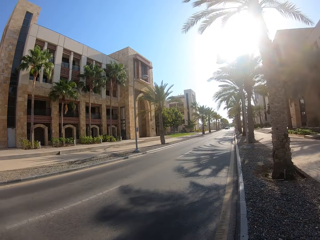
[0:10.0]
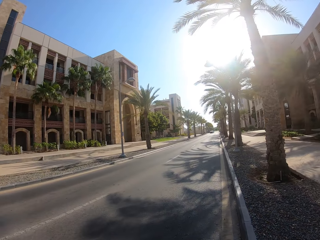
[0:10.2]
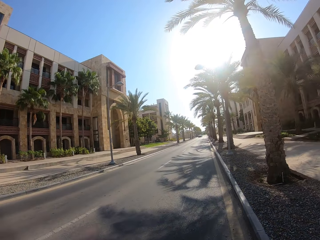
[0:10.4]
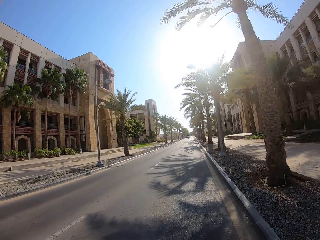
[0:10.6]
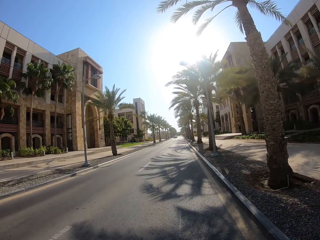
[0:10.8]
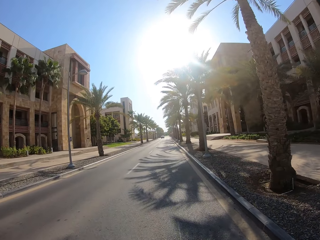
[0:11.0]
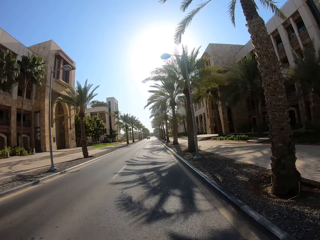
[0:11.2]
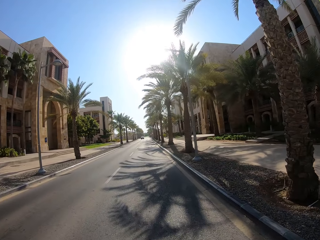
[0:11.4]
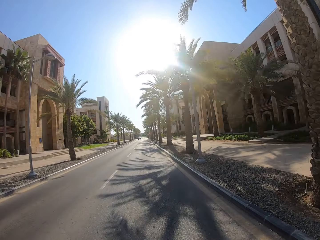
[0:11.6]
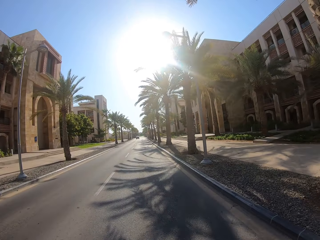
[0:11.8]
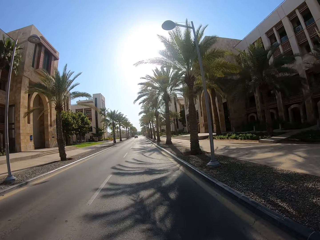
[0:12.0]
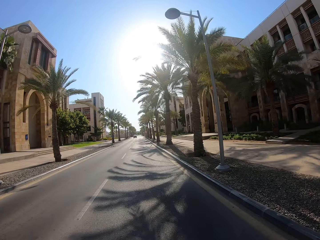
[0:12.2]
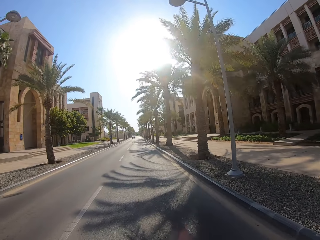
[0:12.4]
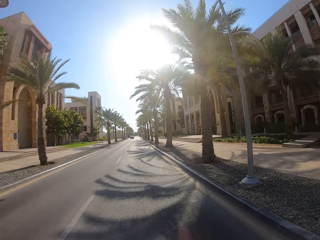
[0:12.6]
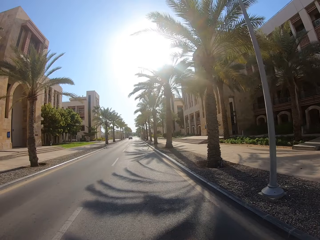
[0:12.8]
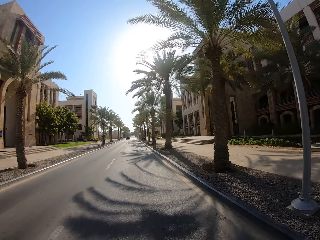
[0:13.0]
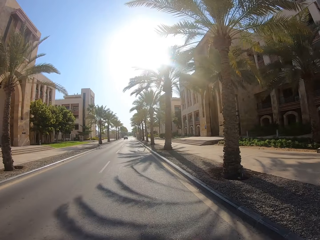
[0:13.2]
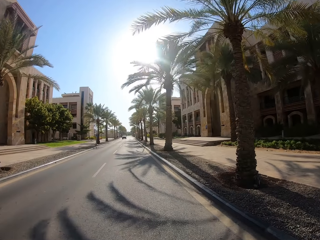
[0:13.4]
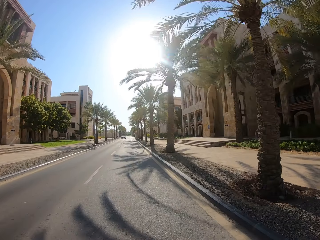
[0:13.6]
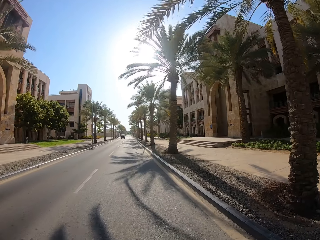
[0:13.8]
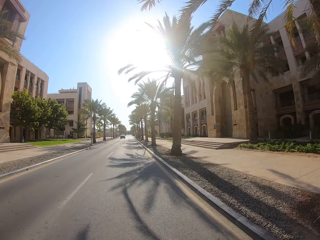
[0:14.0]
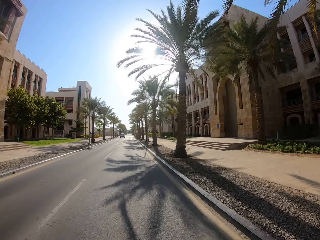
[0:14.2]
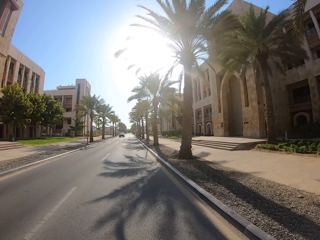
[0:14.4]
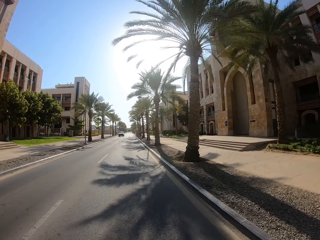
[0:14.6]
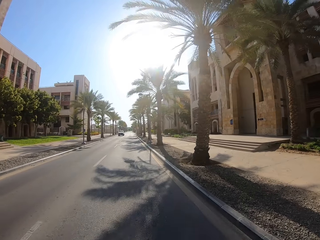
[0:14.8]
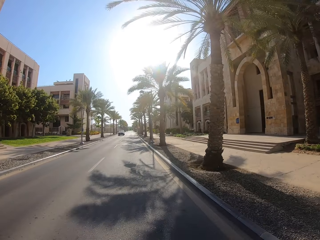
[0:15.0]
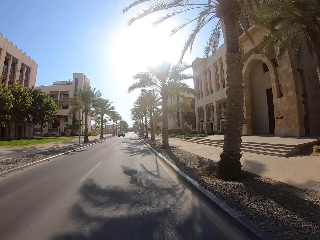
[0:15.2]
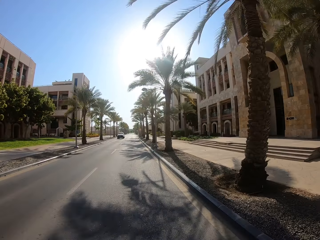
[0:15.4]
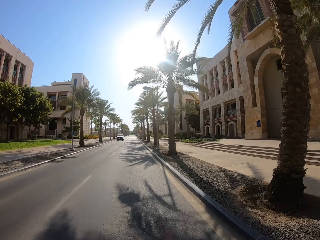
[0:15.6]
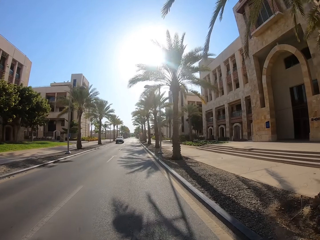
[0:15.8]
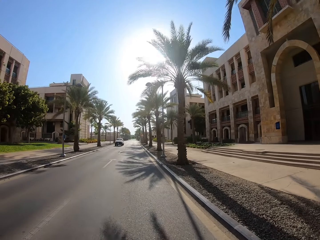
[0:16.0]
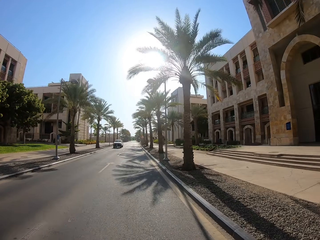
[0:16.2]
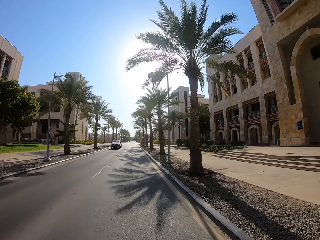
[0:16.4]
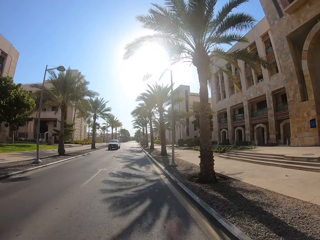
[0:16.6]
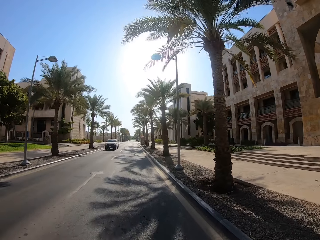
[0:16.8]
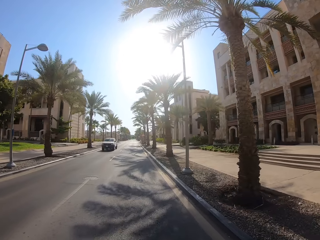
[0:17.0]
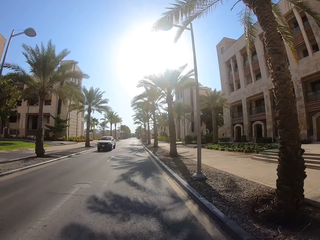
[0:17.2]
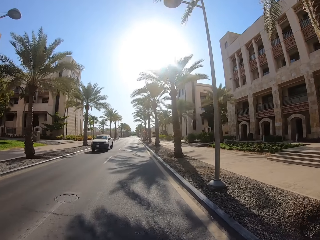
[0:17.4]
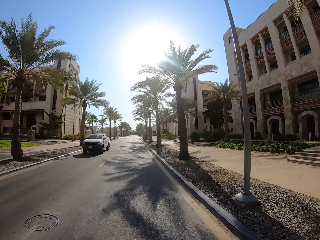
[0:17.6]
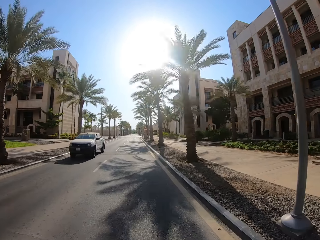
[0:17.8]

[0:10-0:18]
The camera wearer drives something on the road.

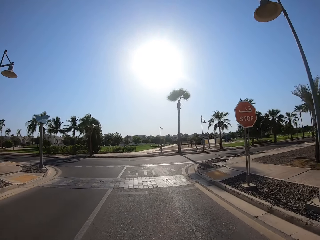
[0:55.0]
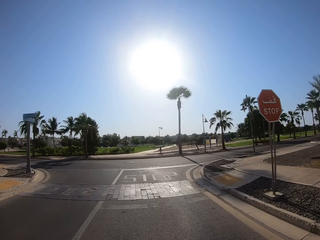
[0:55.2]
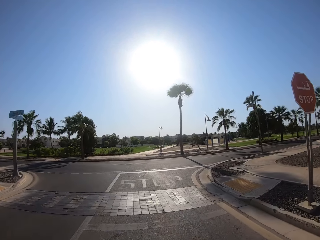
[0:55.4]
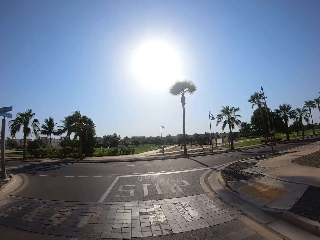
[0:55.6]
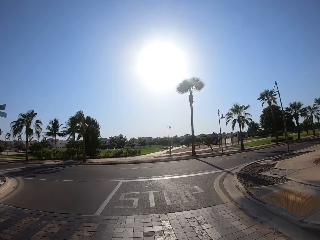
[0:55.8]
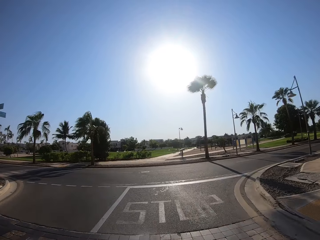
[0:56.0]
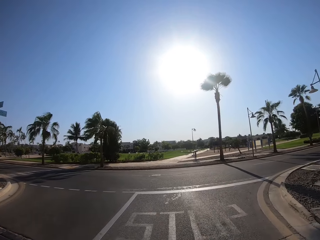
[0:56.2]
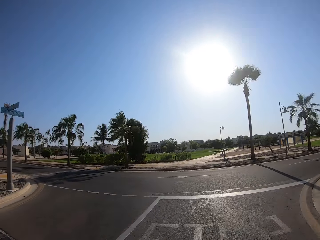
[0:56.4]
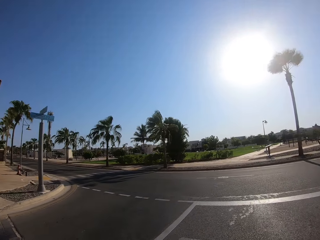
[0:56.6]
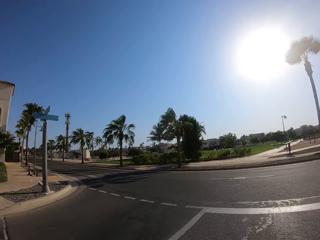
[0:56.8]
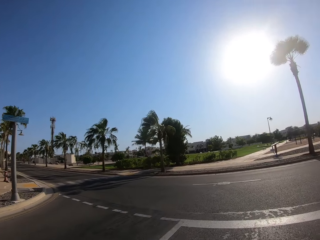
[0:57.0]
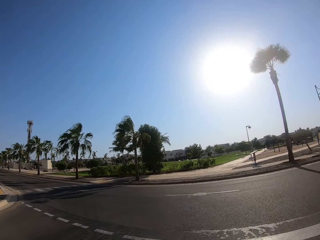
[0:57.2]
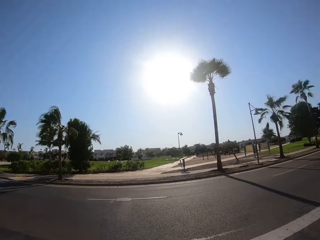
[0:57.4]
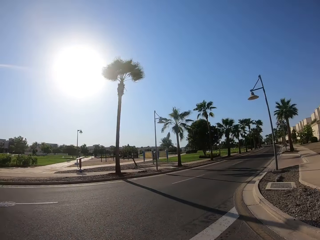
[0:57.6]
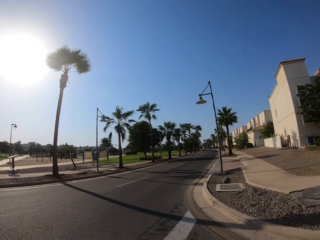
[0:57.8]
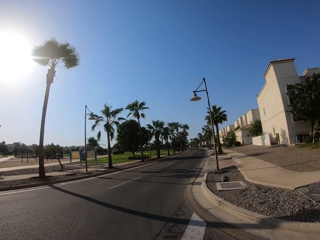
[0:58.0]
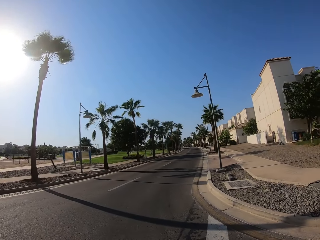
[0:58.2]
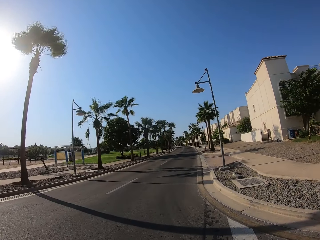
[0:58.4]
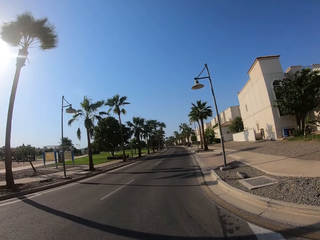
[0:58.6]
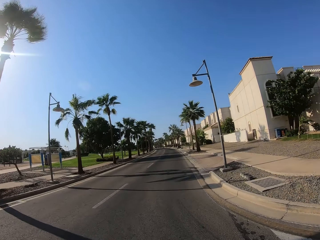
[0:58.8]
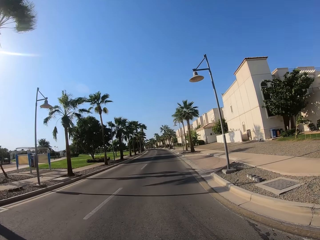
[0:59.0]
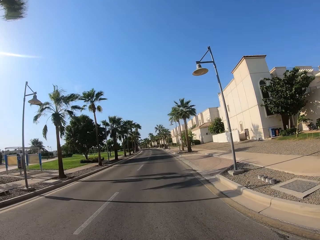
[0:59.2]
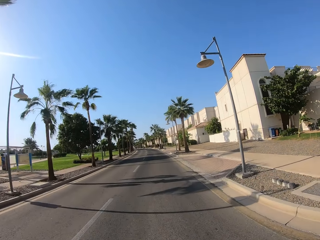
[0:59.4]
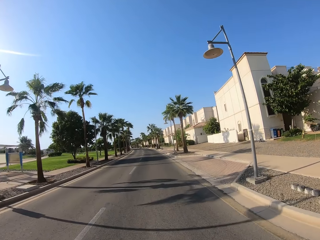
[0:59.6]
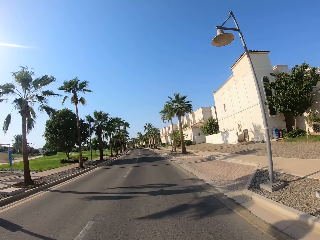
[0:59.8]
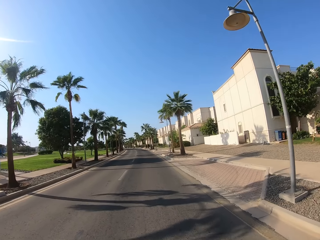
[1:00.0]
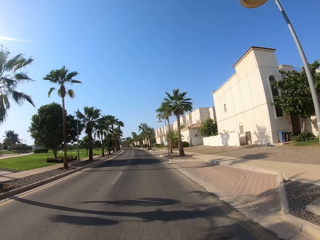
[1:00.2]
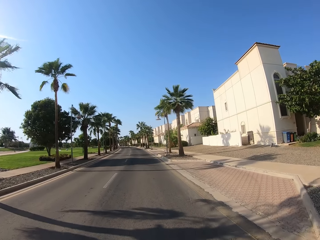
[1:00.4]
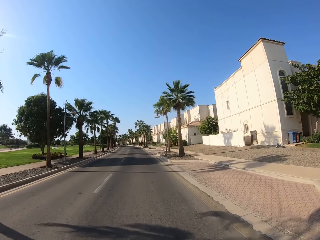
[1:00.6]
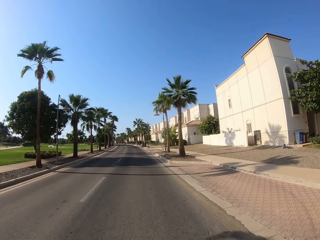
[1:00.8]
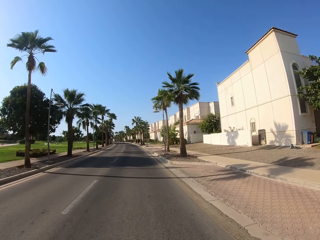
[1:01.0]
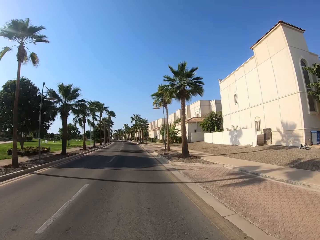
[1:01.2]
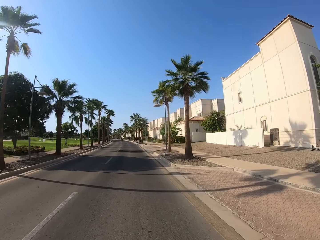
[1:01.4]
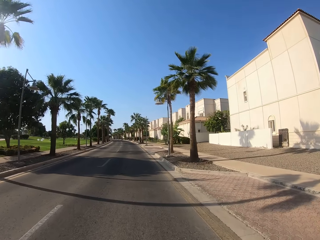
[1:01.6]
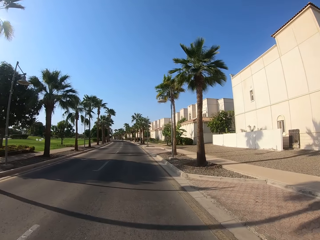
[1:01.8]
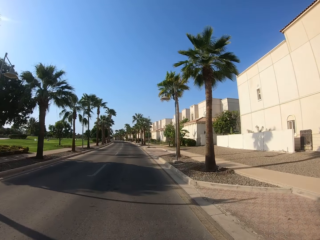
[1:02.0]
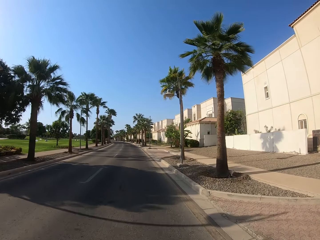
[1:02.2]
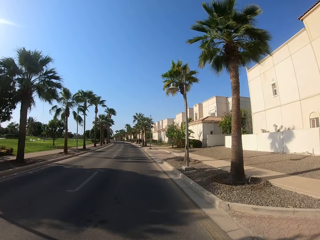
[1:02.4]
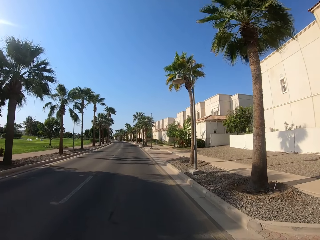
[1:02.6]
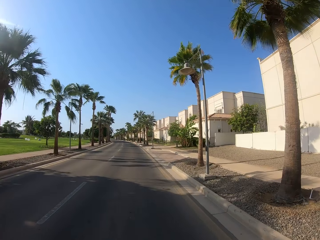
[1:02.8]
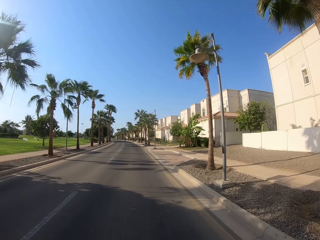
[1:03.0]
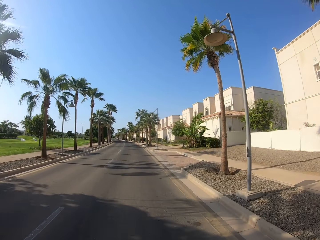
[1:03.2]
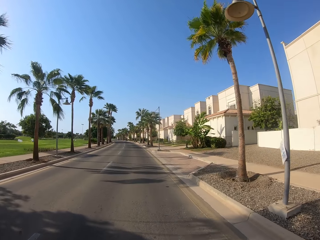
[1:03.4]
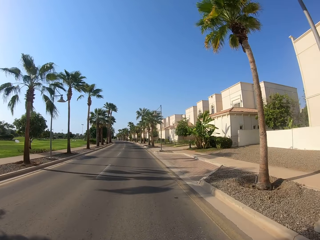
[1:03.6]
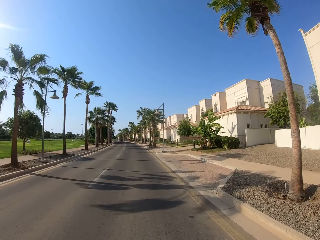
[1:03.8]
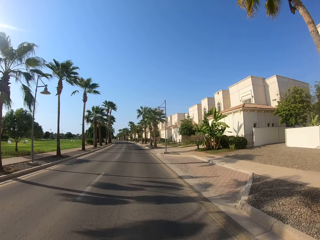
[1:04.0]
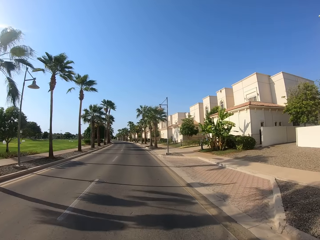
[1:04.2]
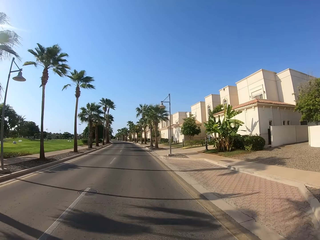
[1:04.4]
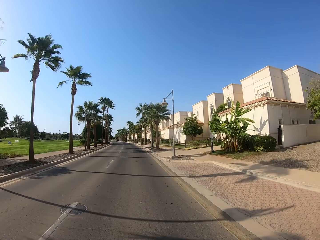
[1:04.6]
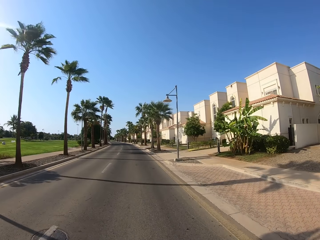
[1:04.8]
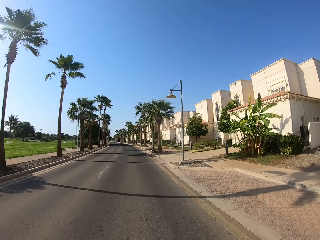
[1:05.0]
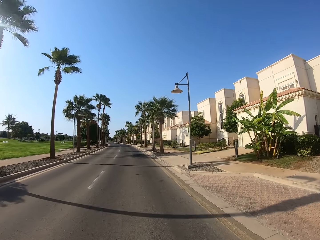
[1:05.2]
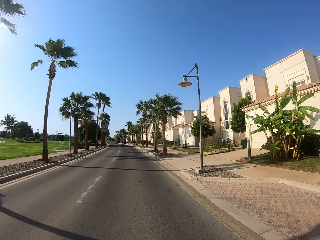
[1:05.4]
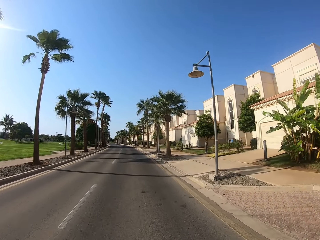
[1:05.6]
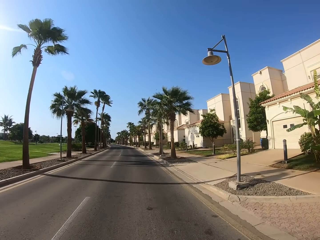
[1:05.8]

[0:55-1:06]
The camera wearer looks around. They turn on the left. They drive something on the road.
